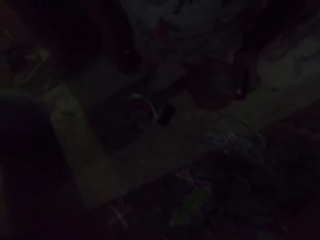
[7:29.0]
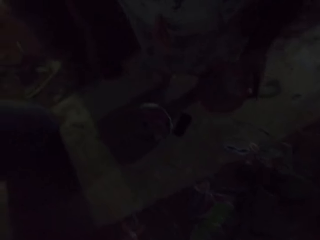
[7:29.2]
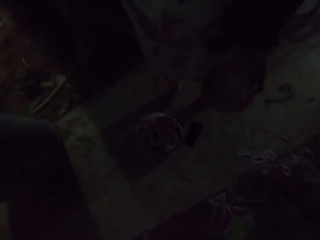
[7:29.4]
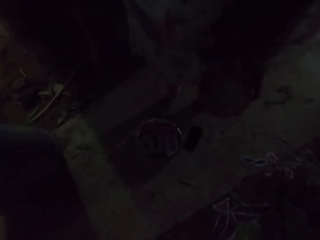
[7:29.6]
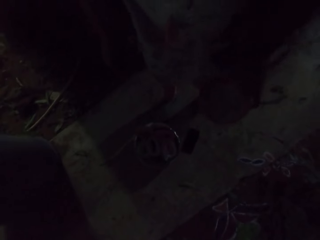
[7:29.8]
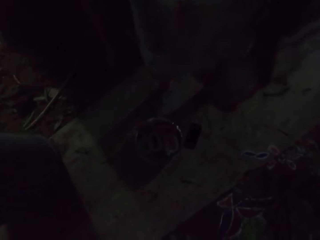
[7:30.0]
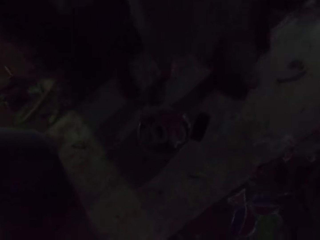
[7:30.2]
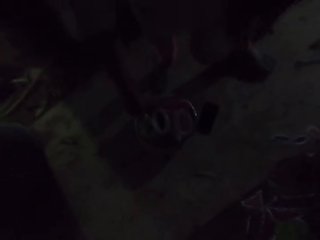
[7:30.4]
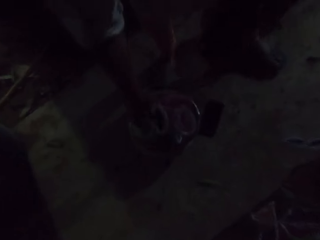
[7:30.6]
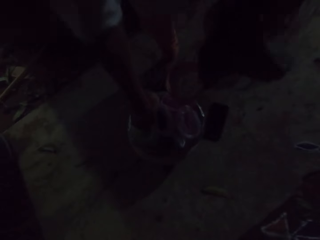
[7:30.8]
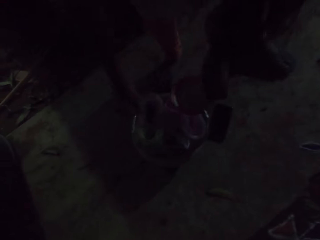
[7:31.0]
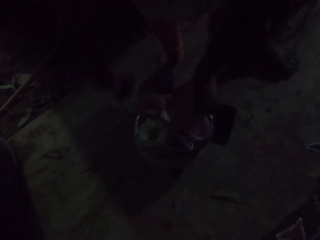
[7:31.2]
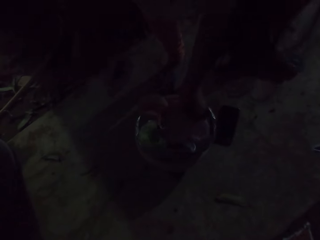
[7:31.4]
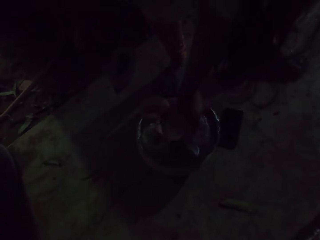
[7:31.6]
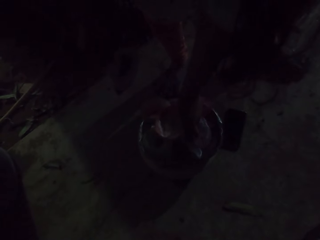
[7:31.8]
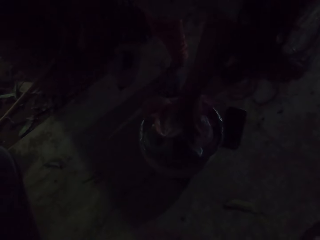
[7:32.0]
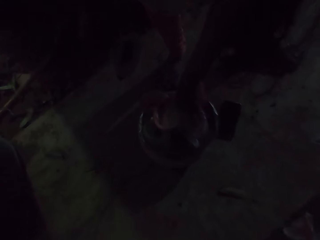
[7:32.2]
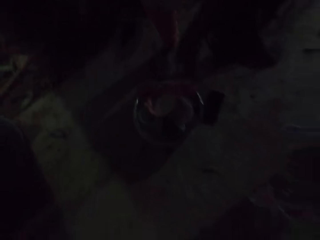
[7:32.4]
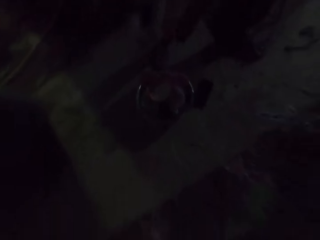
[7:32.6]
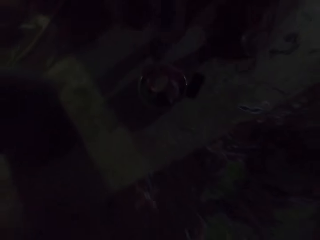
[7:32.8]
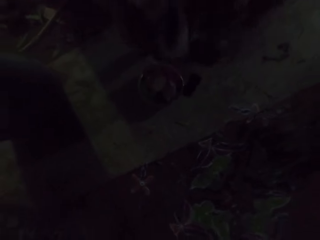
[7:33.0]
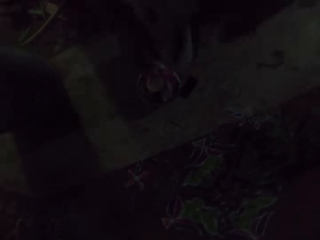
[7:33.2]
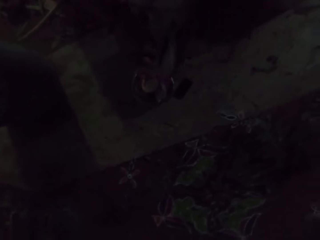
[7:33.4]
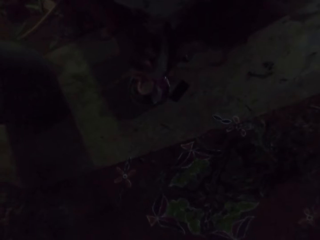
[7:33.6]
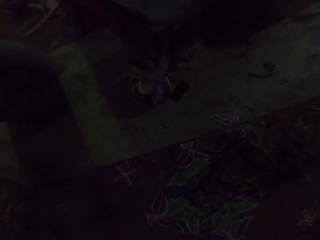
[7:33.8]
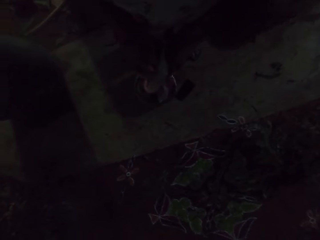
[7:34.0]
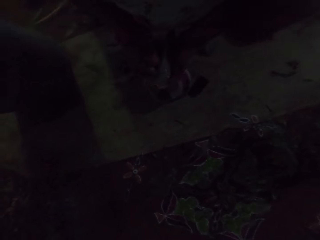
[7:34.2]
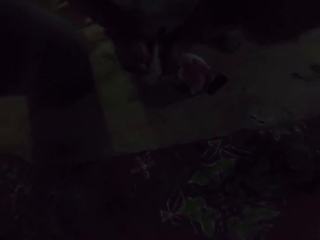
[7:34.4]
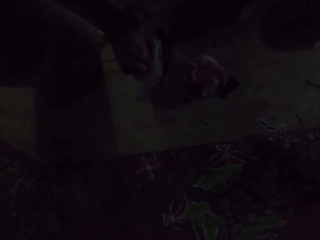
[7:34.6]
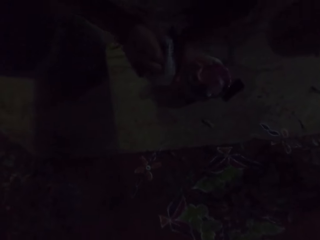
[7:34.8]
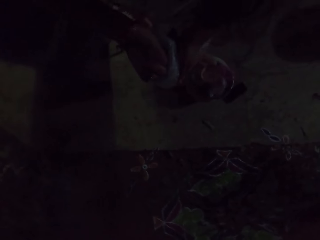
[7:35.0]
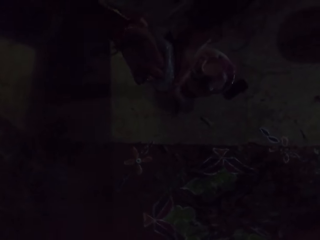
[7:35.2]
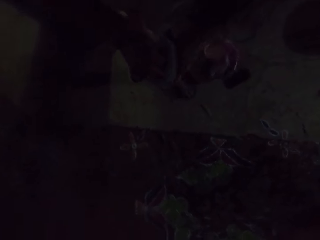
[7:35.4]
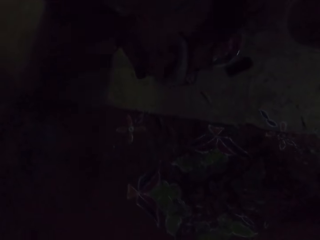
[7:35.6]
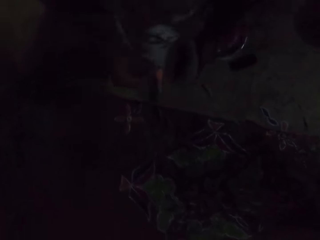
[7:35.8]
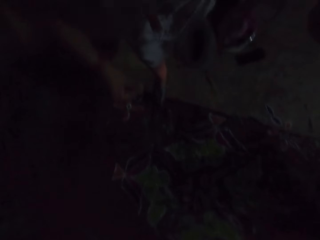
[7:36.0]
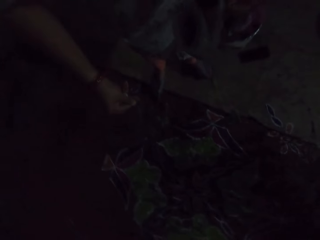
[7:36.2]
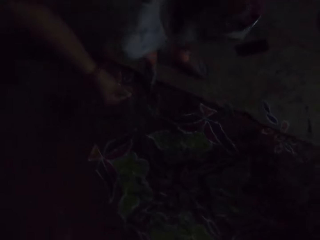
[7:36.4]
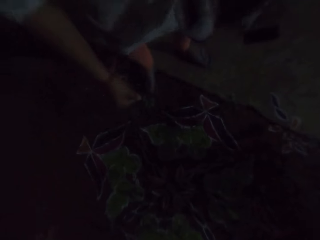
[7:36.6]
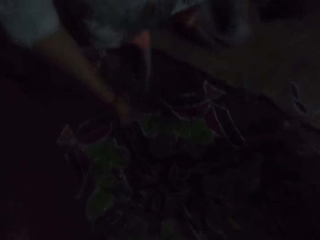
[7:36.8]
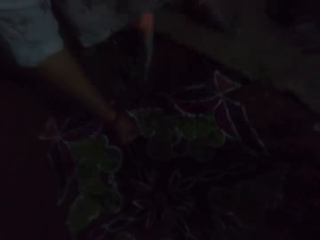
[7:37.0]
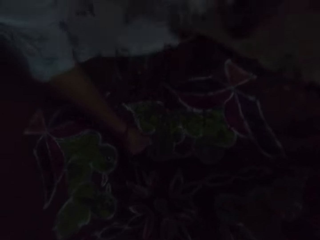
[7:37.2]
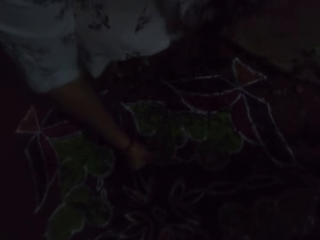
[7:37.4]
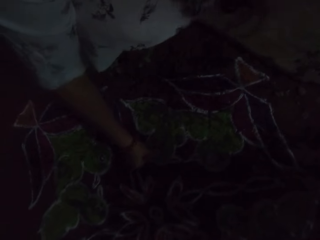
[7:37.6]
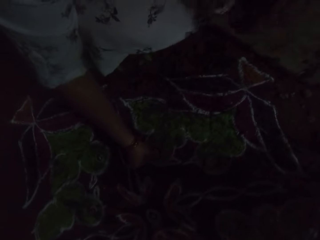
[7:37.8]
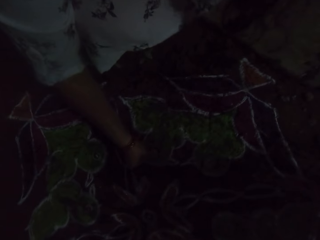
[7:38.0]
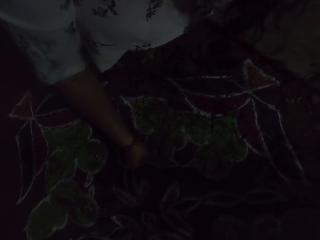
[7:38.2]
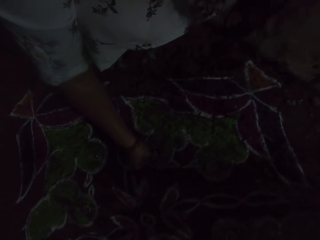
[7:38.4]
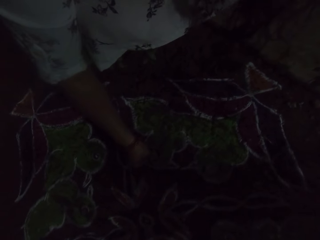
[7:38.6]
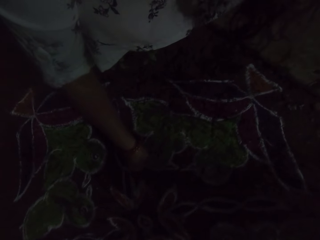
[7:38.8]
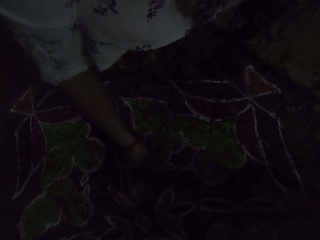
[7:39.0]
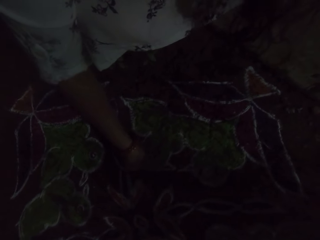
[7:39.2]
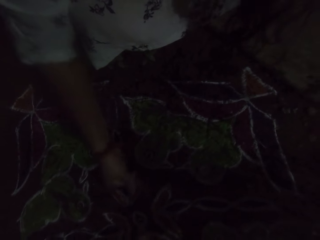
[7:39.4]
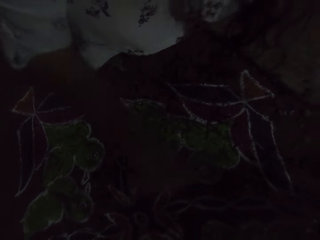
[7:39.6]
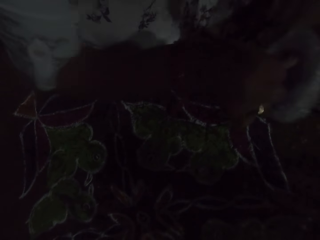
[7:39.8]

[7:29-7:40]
The camera wearer picks the nylon from the bowl with her right hand. She drops the bowl on top of the bags of powder. She scoops powder from the bag of powder with her right hand. She applies some powder on the floor with her right hand.

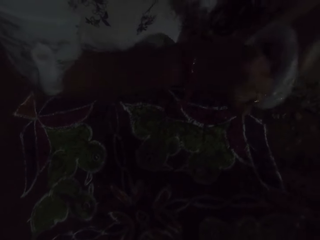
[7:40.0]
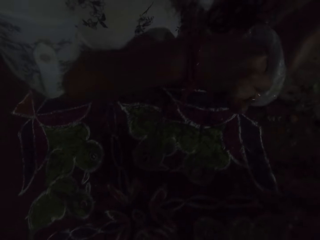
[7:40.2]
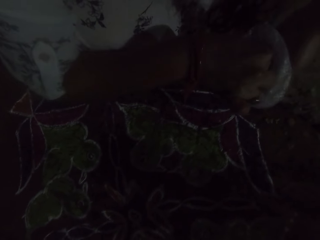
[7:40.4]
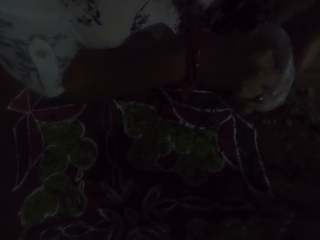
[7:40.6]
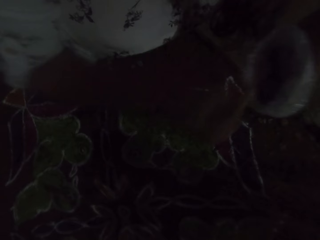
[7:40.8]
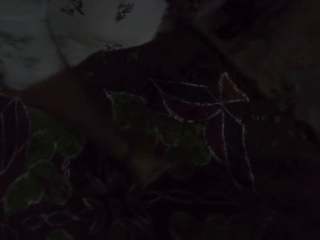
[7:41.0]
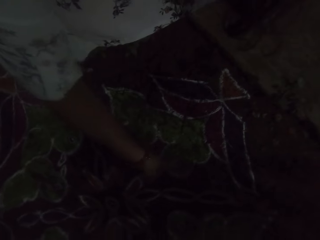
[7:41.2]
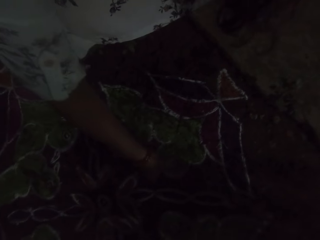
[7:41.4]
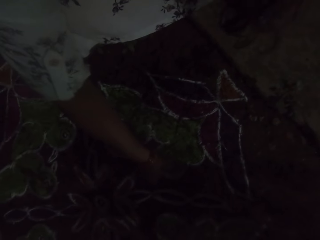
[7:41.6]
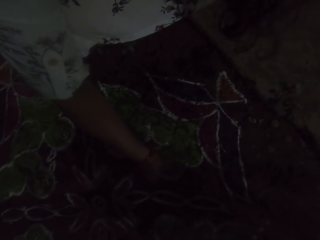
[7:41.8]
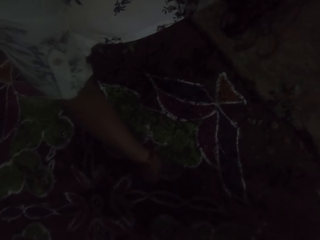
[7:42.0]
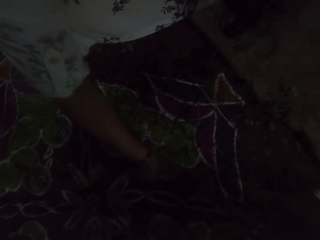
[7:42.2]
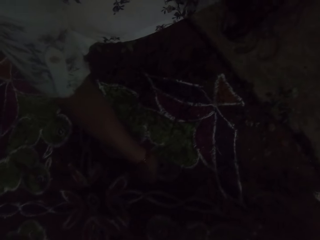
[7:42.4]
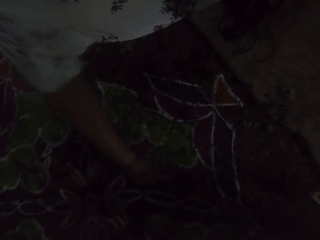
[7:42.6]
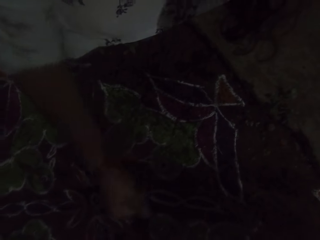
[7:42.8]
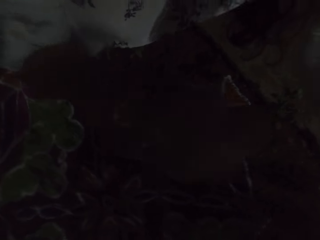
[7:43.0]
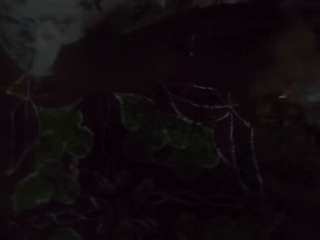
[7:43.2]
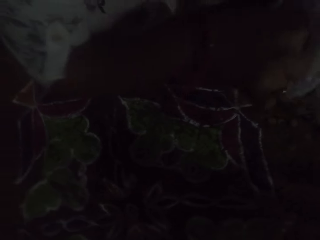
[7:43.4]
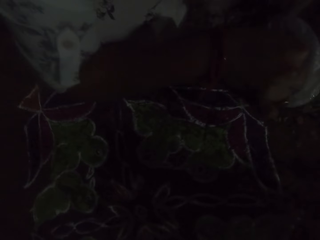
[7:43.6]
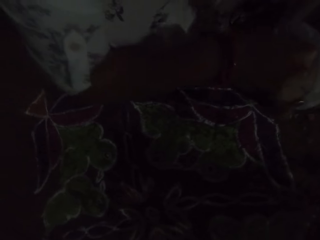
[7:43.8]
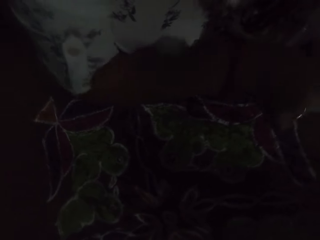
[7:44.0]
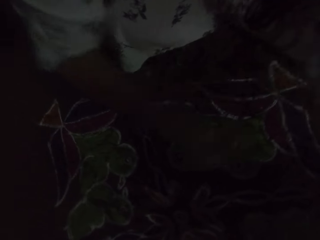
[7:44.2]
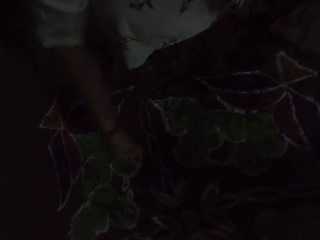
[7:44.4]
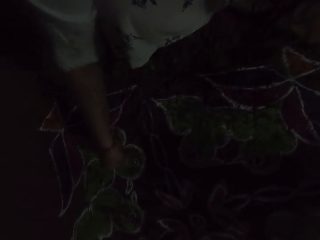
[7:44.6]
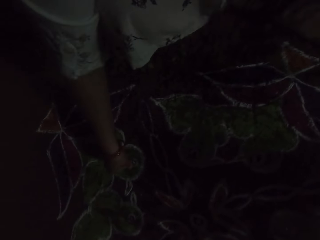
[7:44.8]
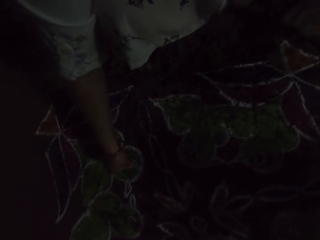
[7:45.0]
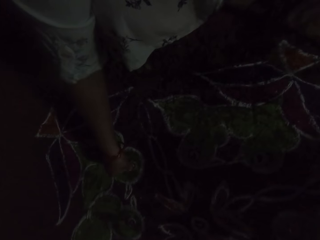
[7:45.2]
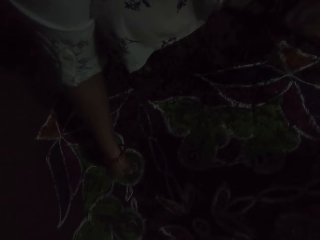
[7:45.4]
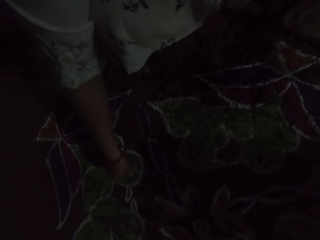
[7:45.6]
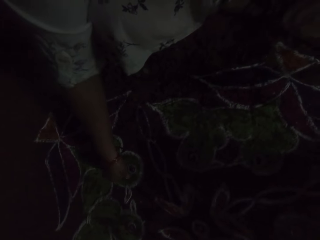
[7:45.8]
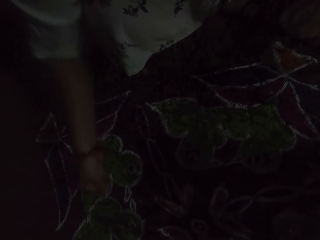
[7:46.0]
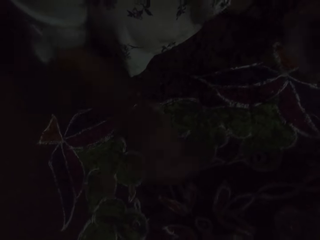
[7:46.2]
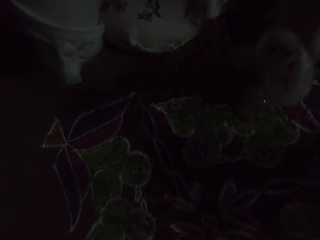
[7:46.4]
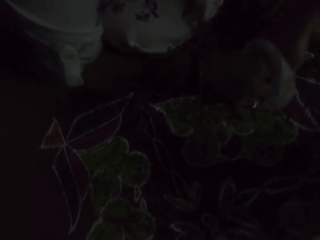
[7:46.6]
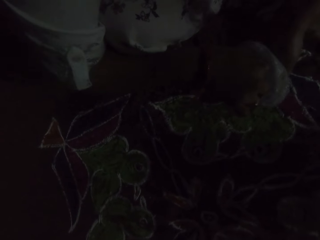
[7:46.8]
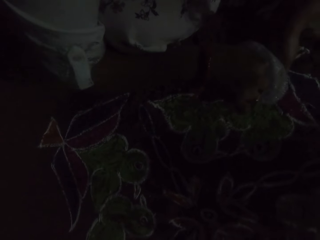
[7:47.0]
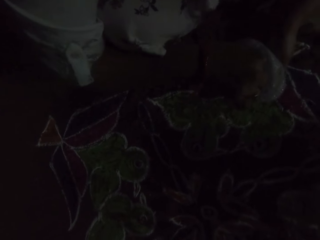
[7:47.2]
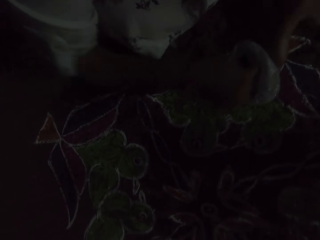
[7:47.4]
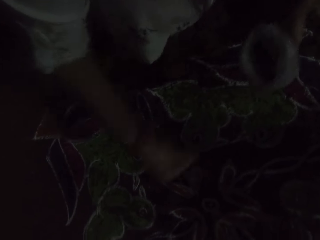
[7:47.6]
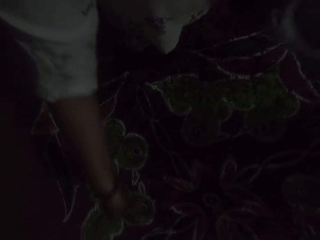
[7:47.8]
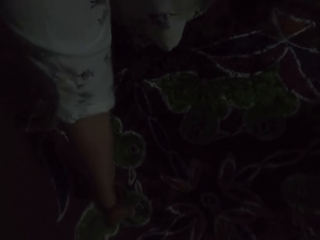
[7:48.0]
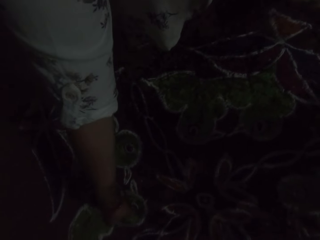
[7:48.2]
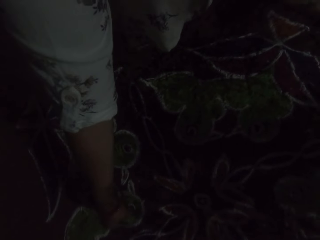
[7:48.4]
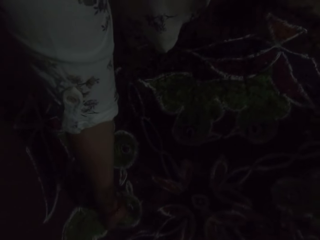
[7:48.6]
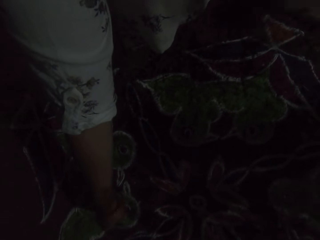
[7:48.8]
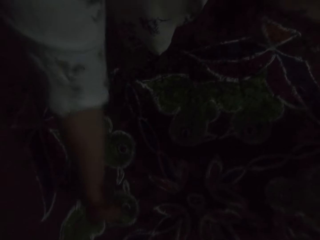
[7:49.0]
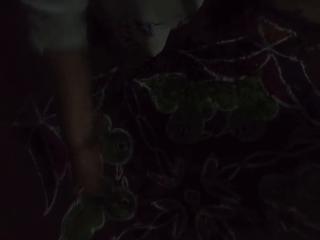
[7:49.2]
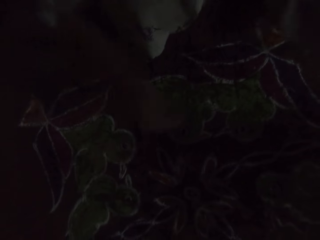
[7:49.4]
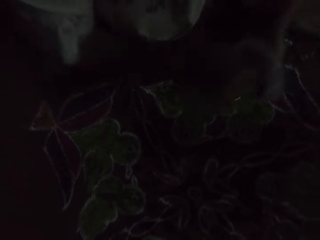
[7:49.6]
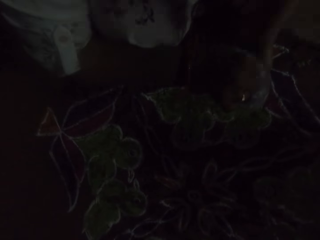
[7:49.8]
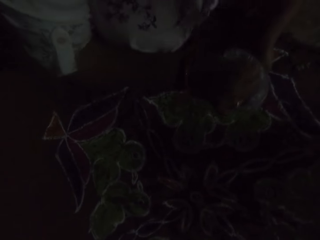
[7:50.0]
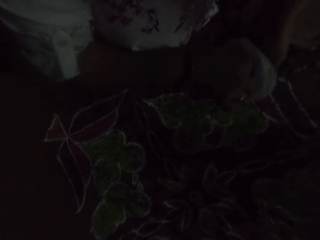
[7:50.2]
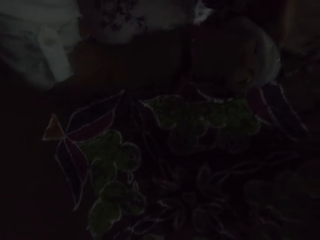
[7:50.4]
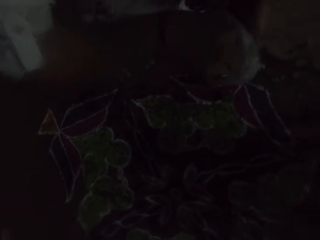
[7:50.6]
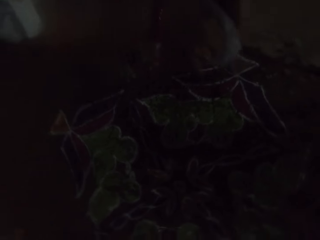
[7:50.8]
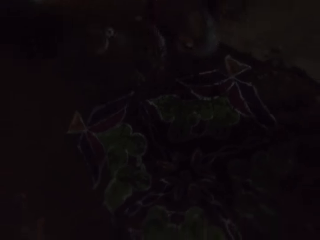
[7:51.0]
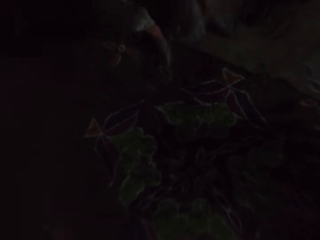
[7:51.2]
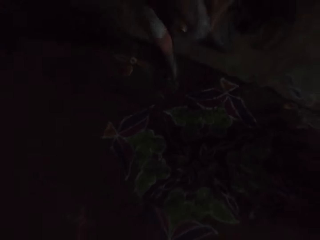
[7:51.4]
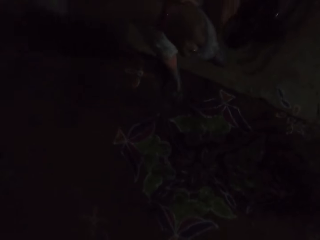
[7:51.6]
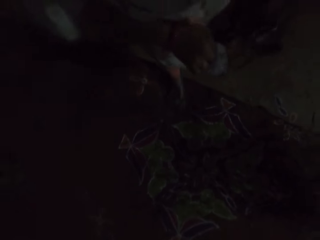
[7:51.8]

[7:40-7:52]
The camera wearer scoops powder from the bag of powder with her right hand. She applies some powder on the floor with her right hand. She scoops powder from the bag of powder with her right hand. She applies some powder on the floor with her right hand. She scoops powder from the bag of powder with her right hand. She applies some powder on the floor with her right hand. She scoops powder from the bag of powder with her right hand.
